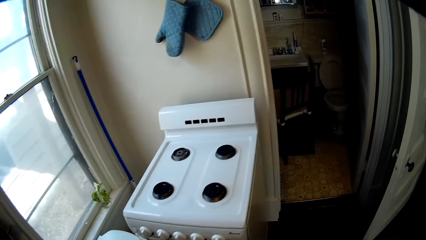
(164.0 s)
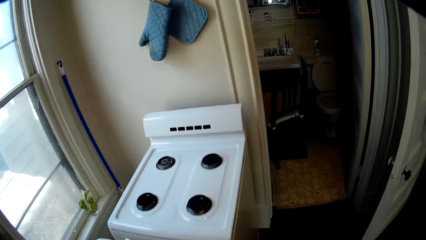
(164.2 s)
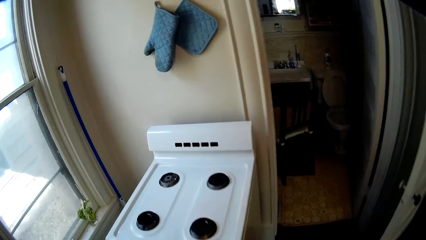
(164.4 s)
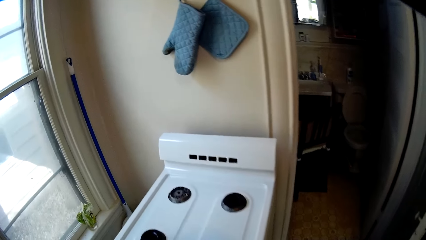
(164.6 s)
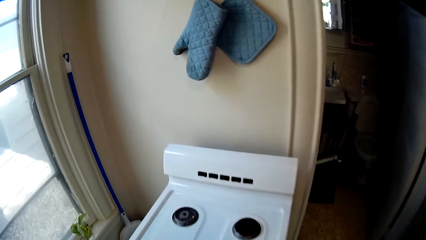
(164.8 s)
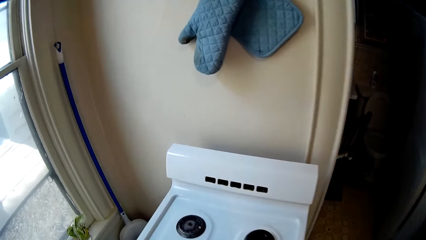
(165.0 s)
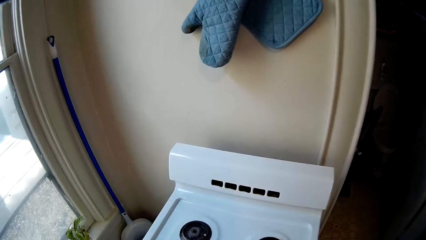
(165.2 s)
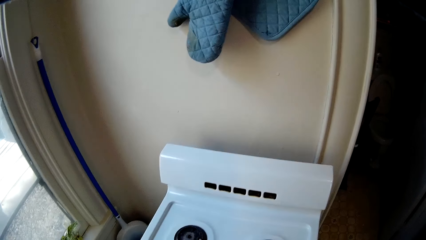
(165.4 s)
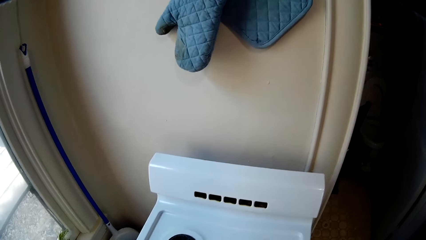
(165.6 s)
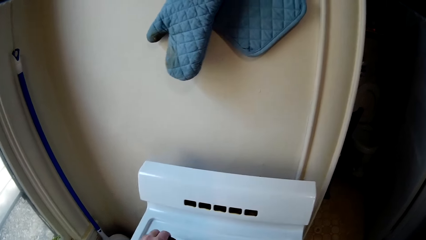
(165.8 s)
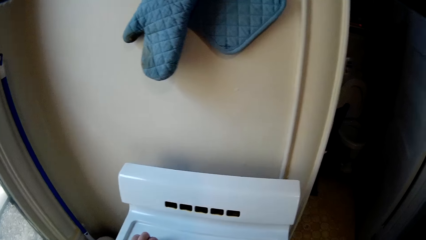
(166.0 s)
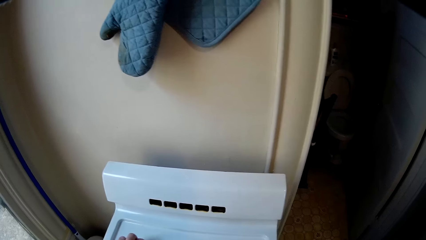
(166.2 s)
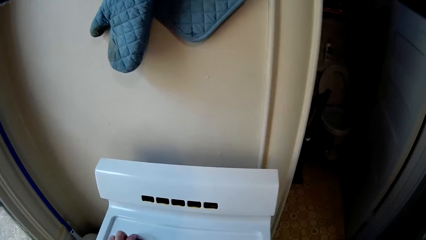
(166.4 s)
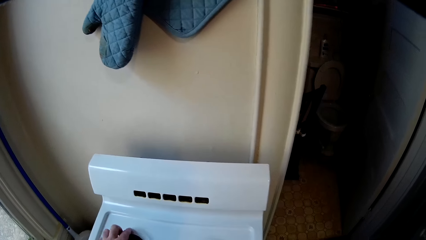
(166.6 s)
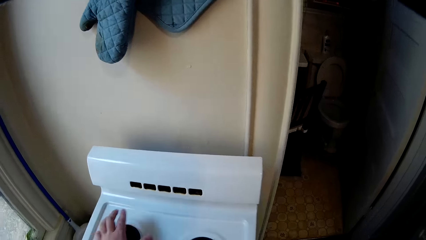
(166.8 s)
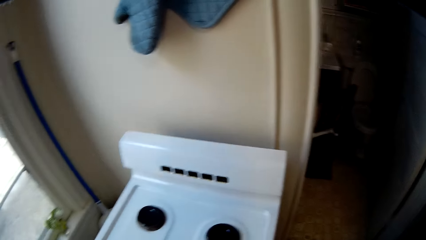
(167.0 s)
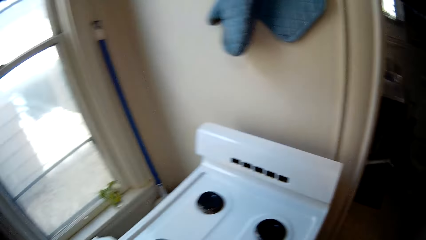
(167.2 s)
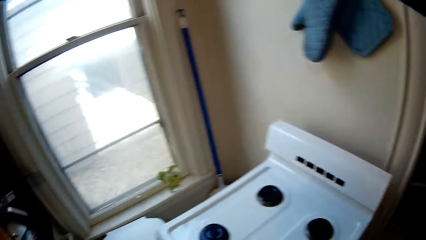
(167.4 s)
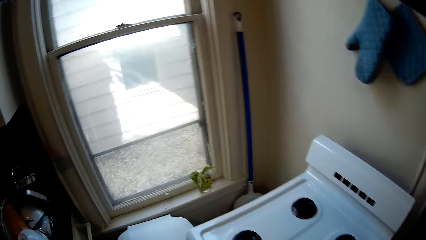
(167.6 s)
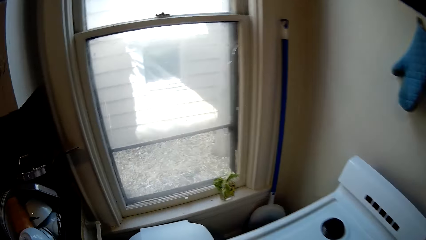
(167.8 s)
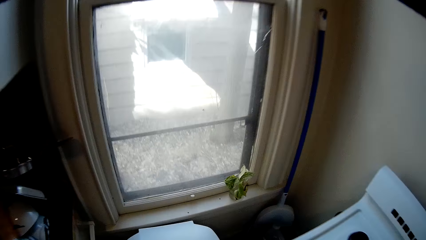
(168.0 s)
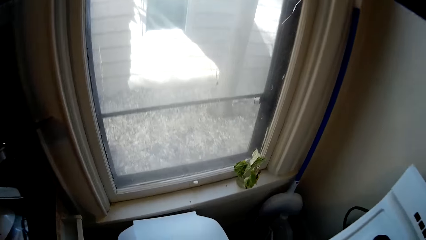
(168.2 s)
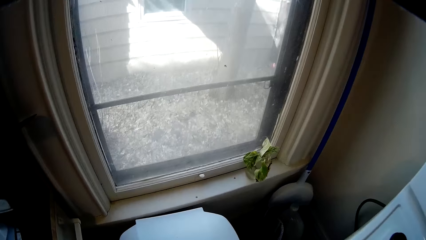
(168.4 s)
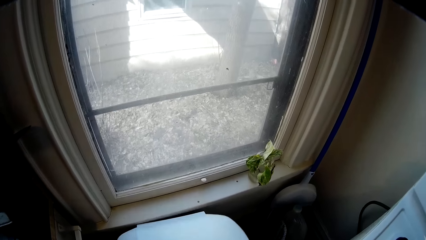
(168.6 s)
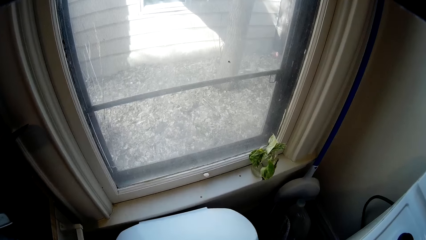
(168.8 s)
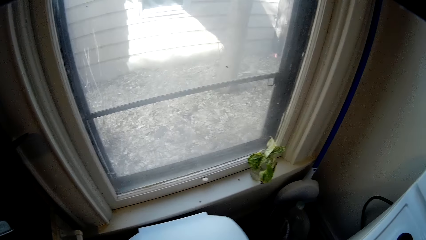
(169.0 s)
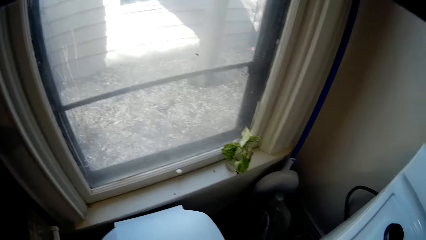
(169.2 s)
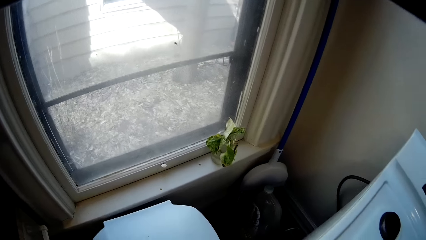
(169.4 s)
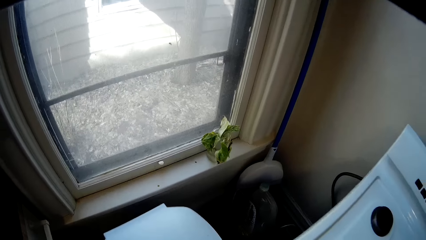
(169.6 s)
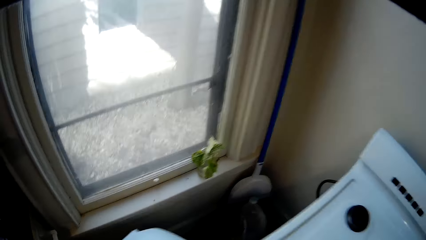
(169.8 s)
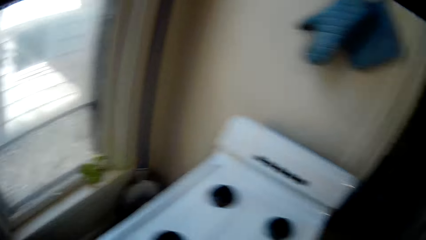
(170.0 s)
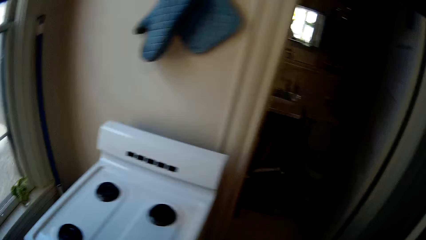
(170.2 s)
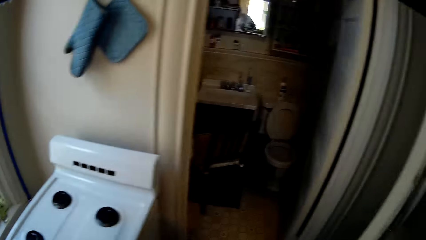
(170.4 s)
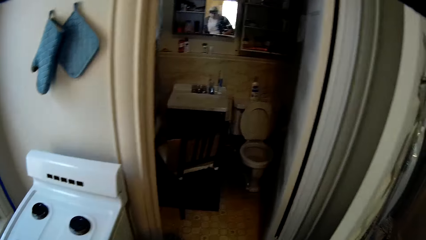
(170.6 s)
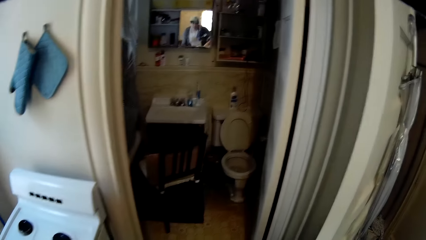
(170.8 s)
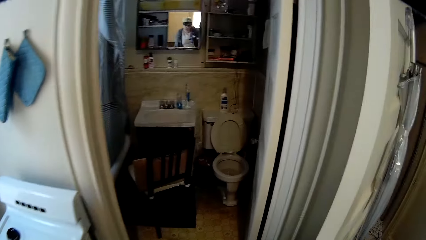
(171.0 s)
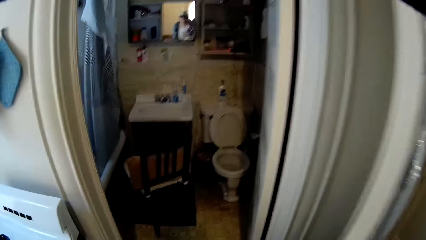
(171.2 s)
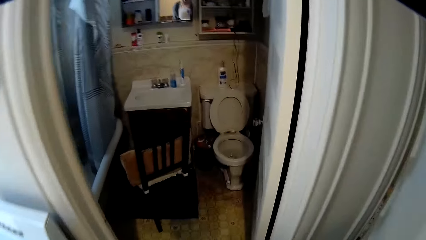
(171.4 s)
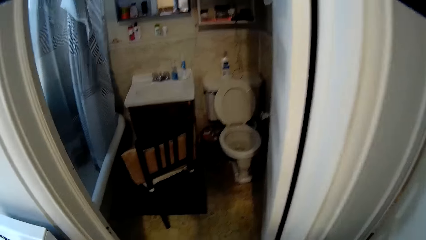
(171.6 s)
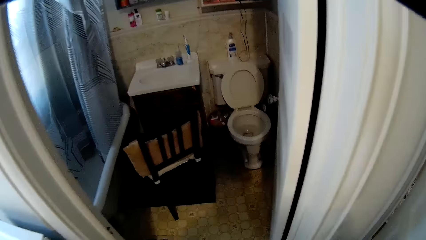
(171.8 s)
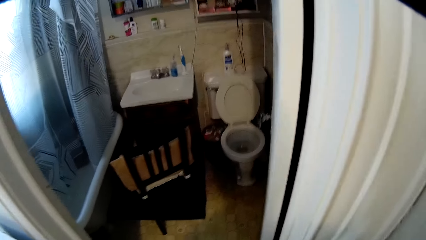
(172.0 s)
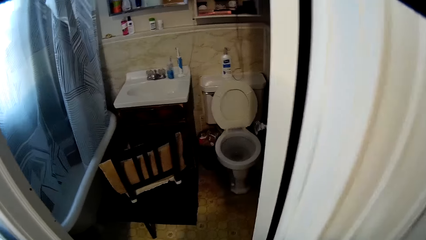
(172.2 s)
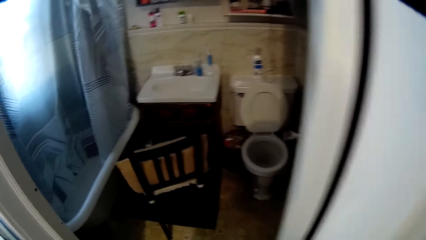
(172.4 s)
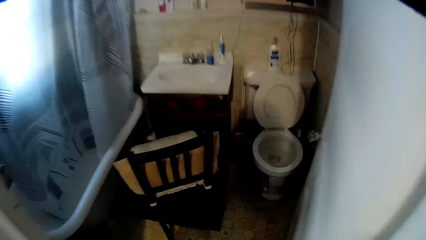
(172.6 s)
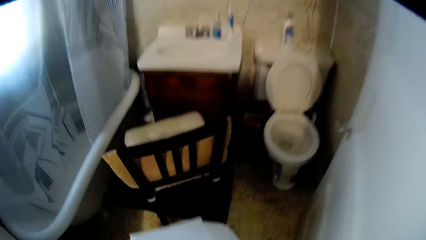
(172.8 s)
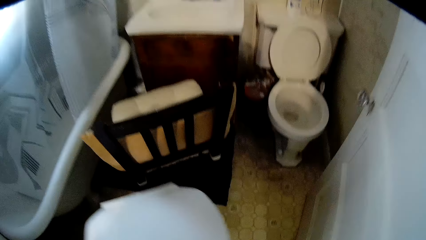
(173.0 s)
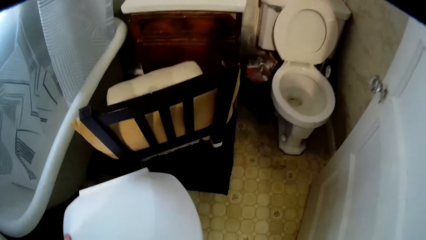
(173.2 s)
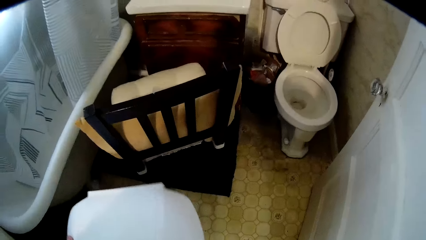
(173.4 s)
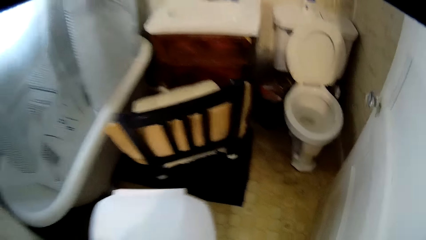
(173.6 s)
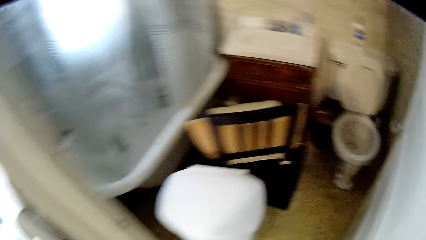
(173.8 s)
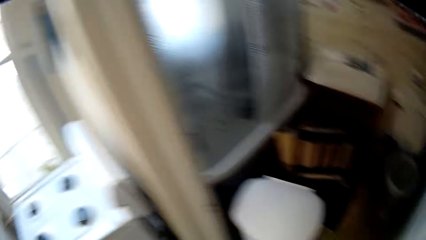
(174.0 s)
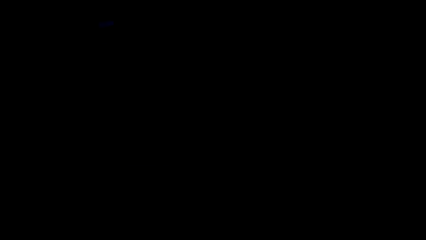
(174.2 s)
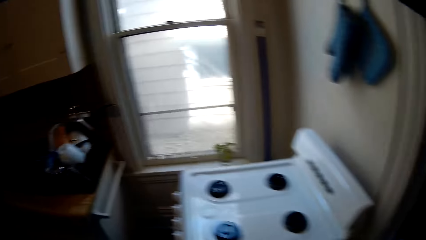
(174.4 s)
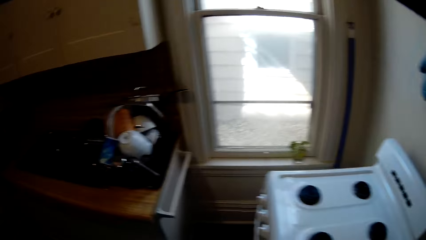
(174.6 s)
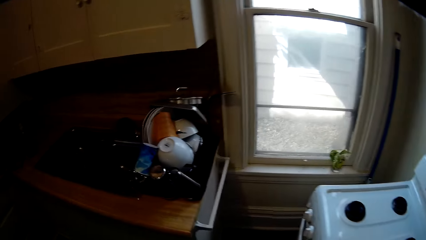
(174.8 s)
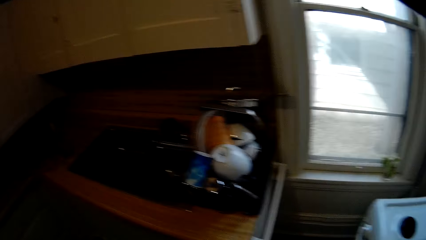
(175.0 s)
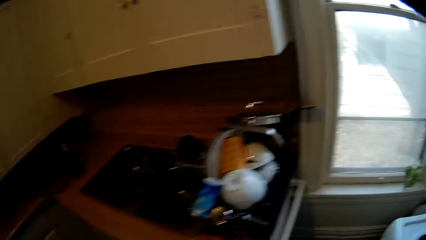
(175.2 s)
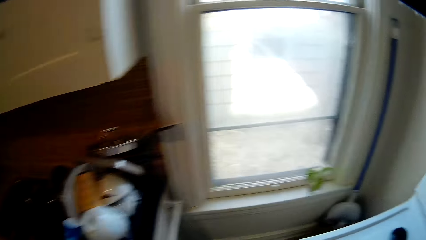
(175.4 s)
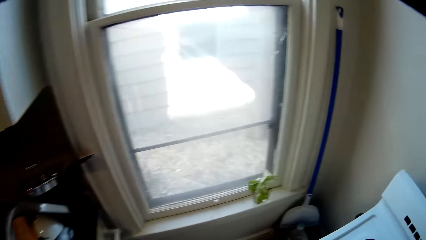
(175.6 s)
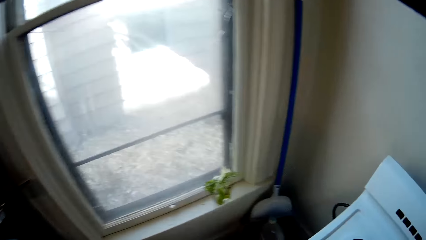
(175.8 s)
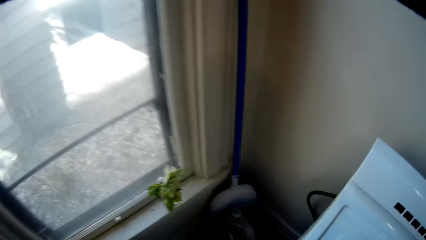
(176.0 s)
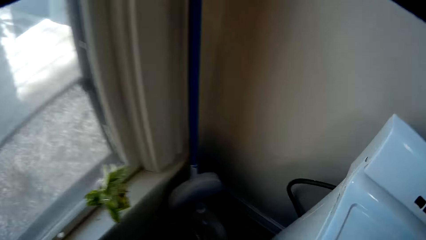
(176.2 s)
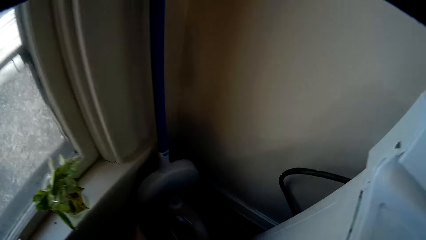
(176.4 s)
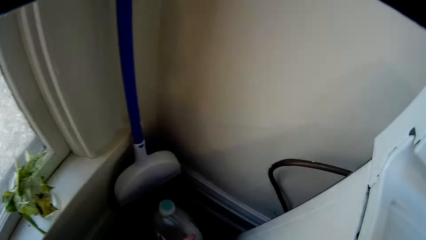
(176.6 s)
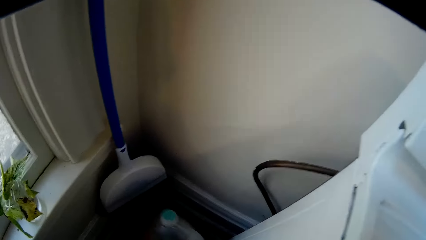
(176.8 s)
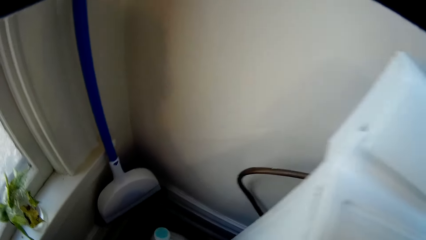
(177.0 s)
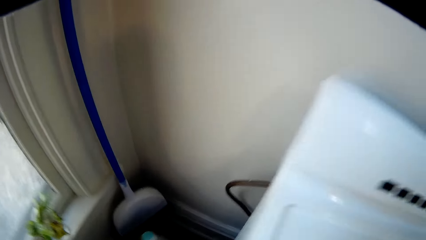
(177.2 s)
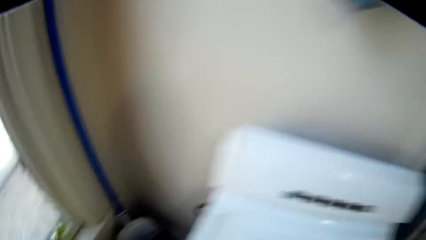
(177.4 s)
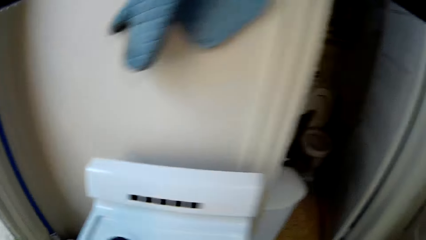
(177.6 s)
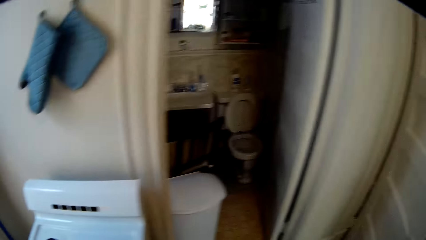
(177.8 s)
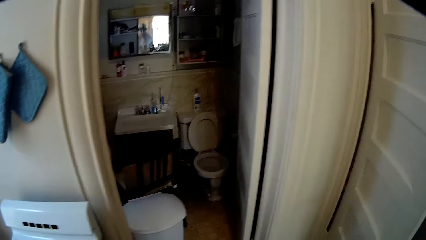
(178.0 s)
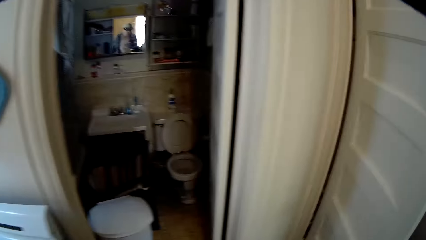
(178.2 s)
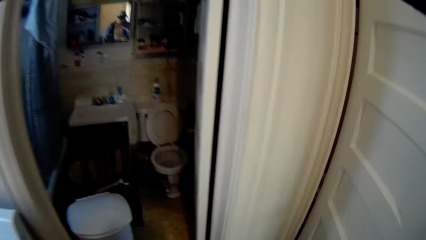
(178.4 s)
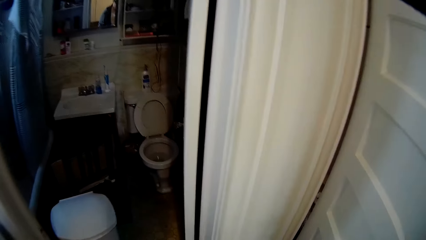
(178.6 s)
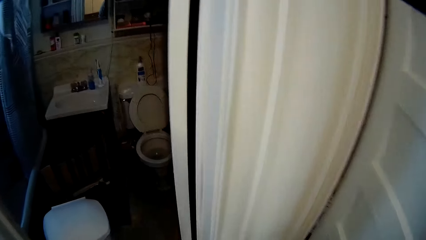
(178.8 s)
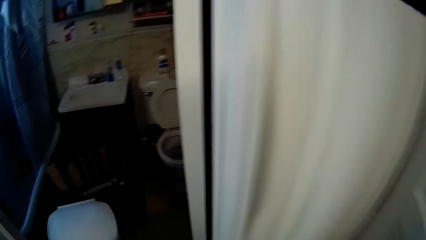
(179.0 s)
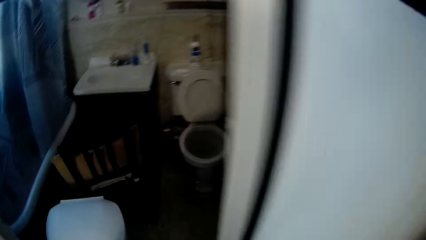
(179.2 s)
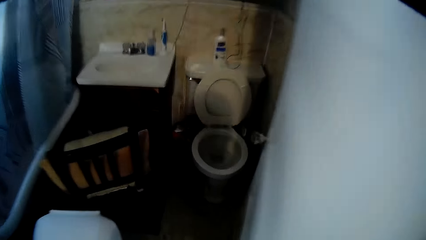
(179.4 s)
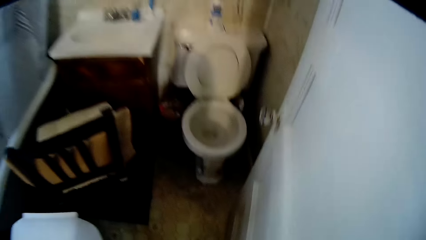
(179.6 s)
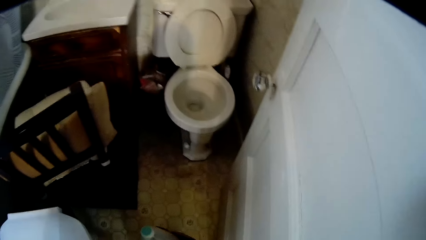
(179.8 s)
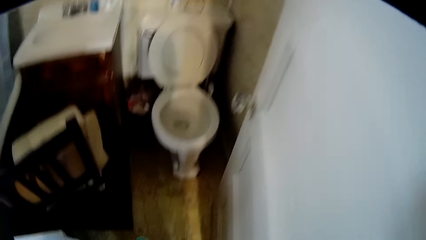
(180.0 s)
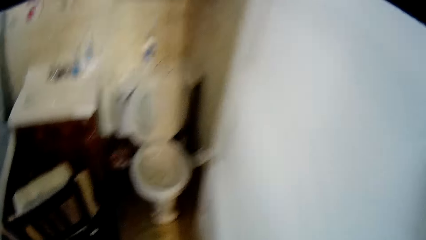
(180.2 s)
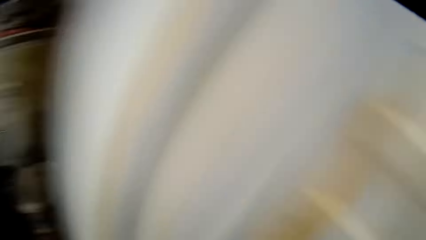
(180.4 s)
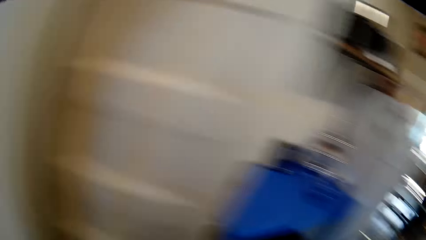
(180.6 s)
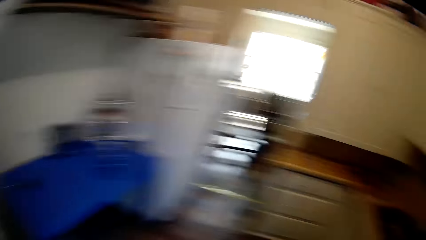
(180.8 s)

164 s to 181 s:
The camera wearer looks outside the house. They put the dust bin in the bathroom. They pick the washing detergent.
